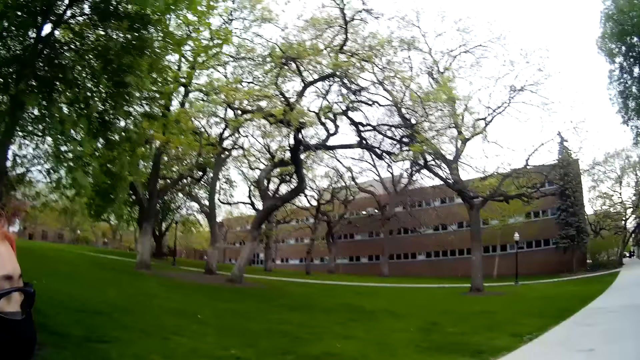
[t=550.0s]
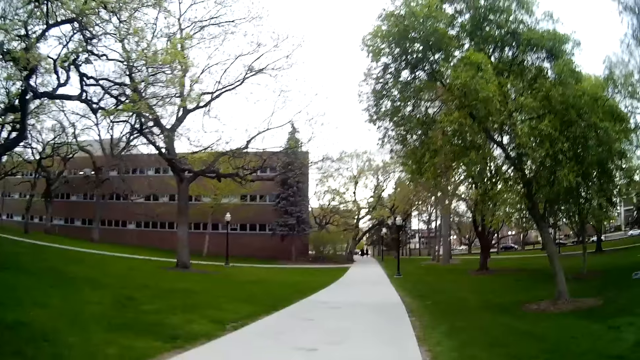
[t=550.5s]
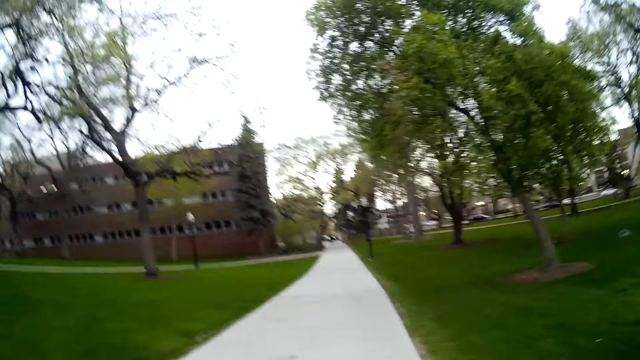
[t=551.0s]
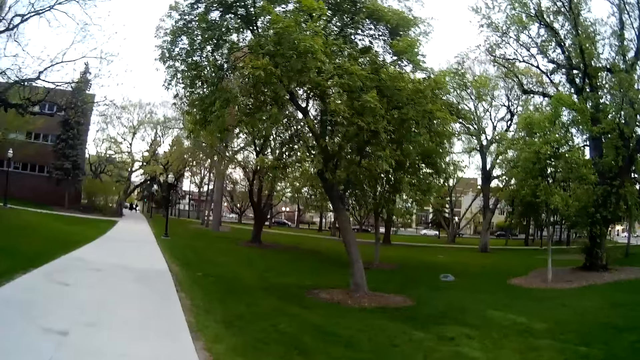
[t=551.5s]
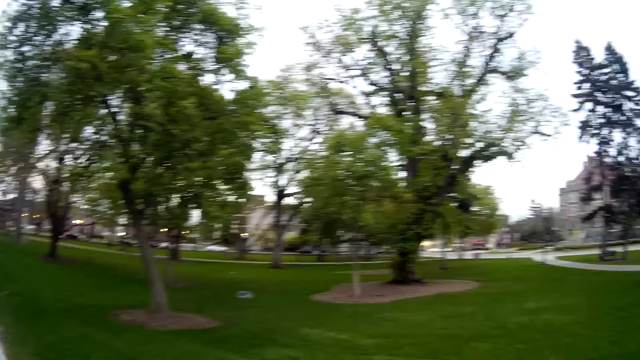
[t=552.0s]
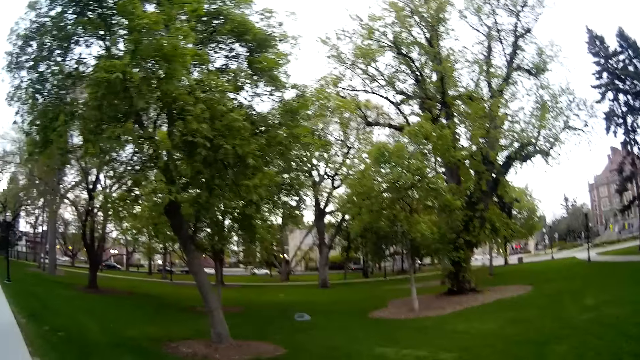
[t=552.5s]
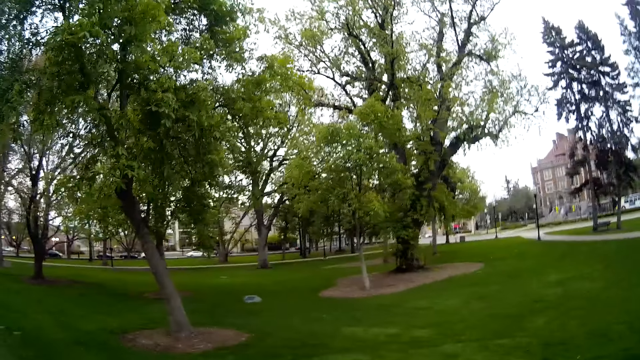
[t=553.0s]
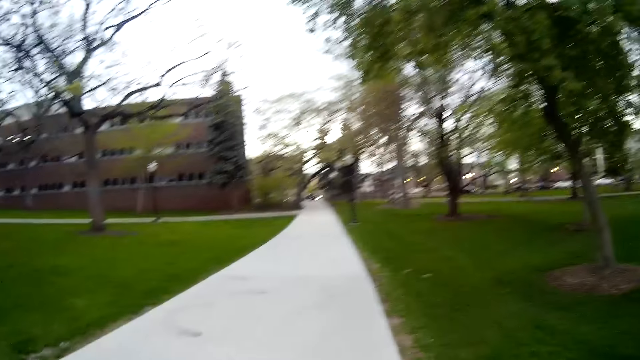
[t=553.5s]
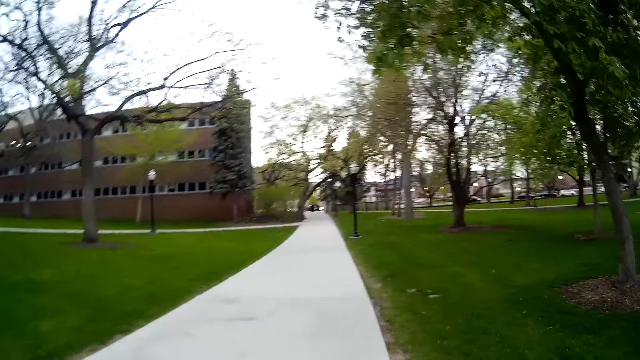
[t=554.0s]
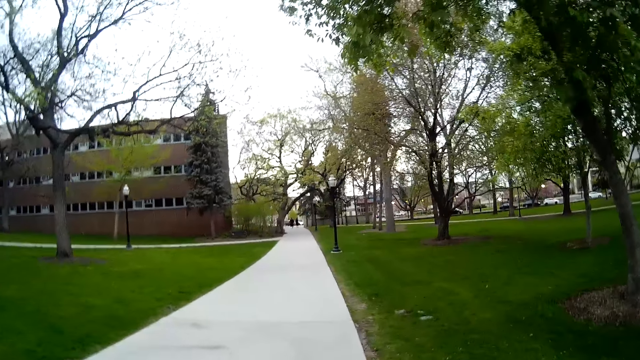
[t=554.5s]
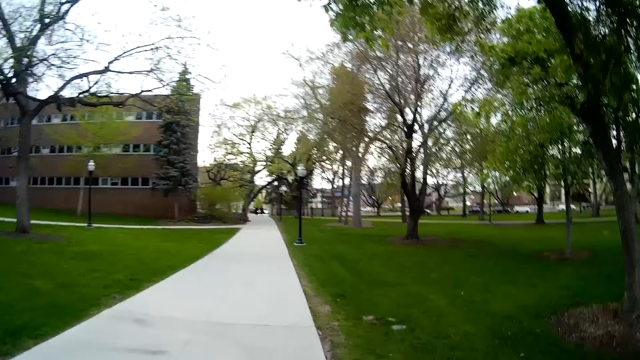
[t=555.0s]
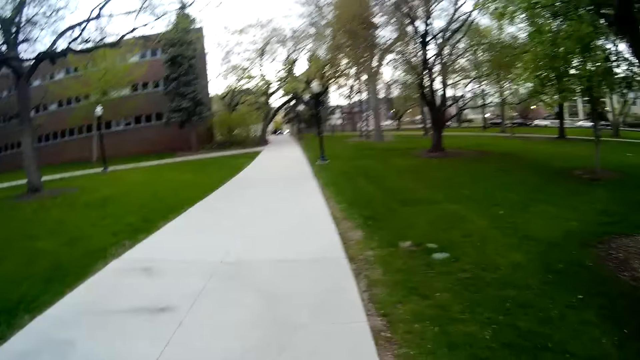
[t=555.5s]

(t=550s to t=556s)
The camera wearer walks on the sidewalk.

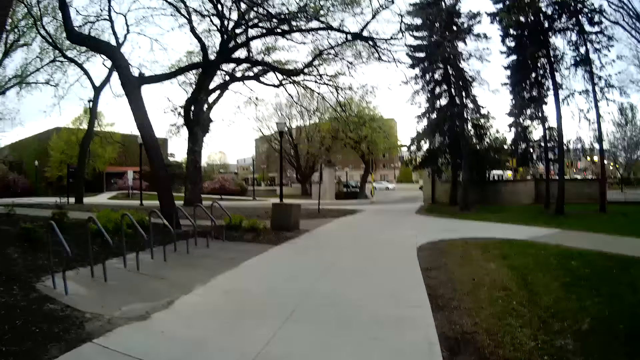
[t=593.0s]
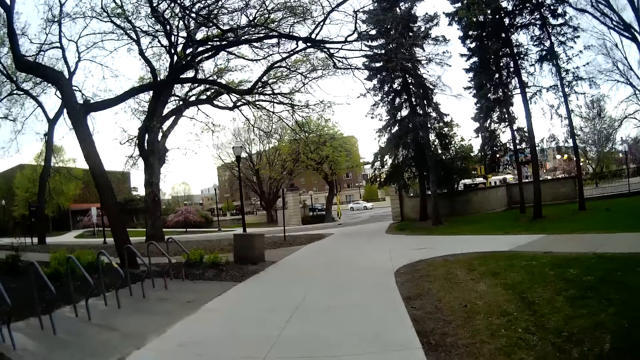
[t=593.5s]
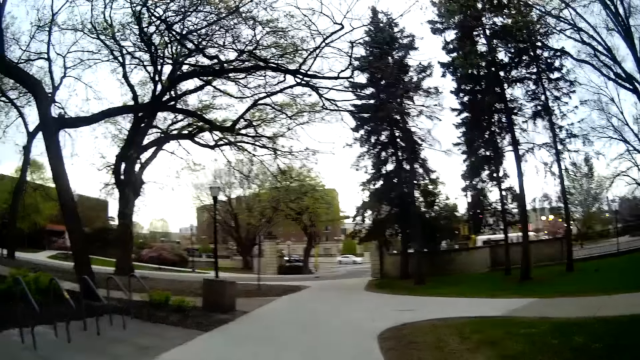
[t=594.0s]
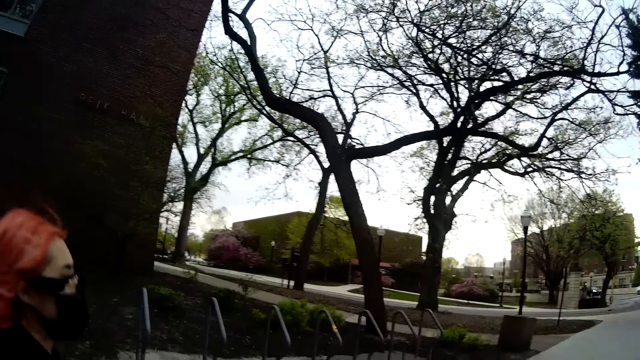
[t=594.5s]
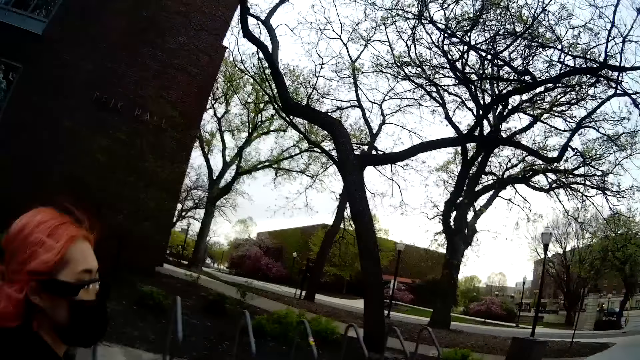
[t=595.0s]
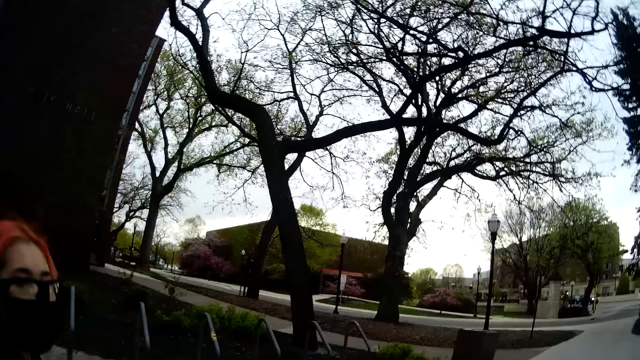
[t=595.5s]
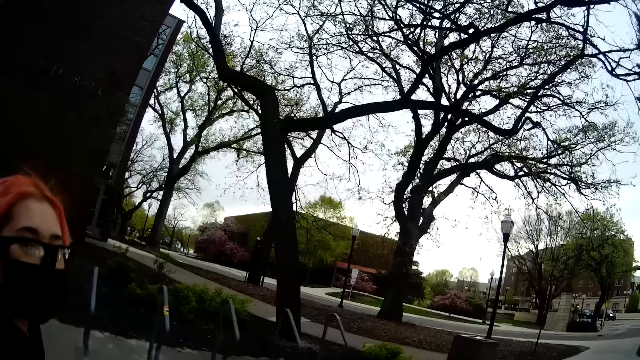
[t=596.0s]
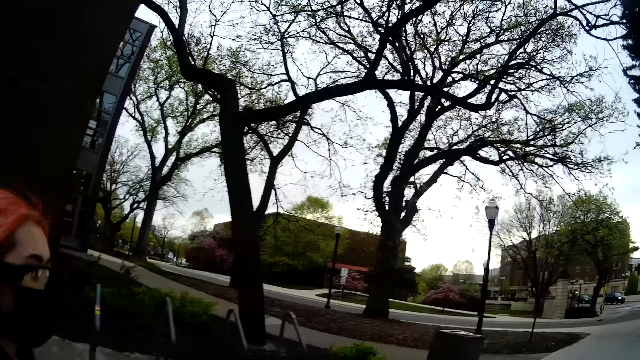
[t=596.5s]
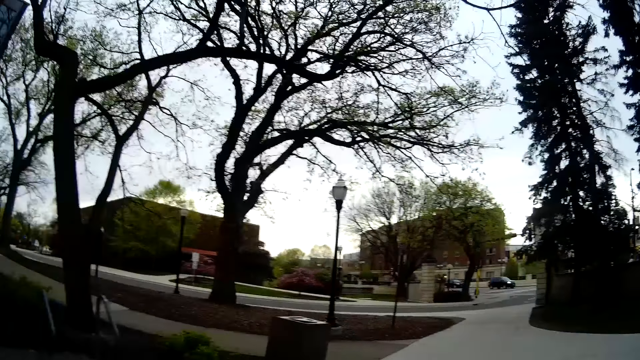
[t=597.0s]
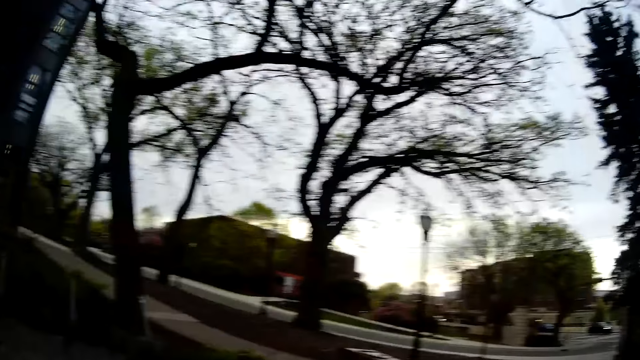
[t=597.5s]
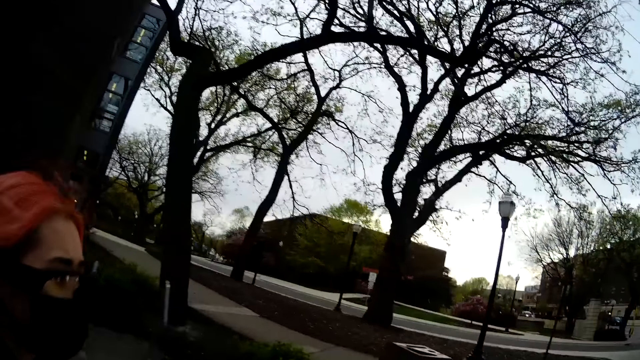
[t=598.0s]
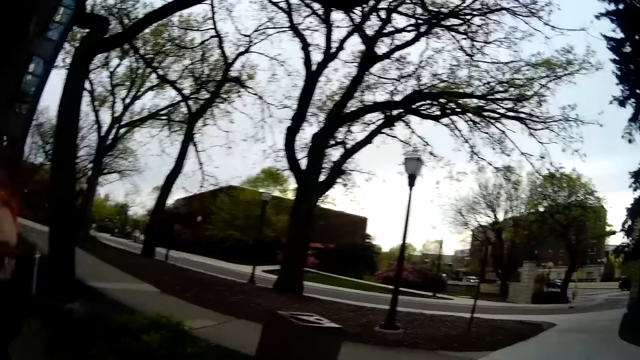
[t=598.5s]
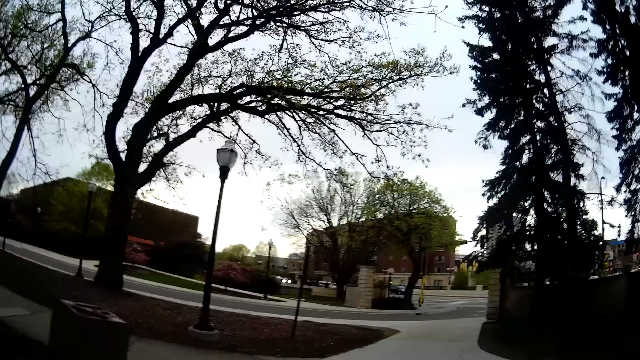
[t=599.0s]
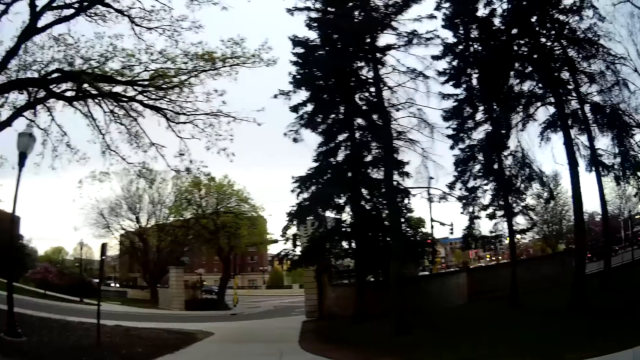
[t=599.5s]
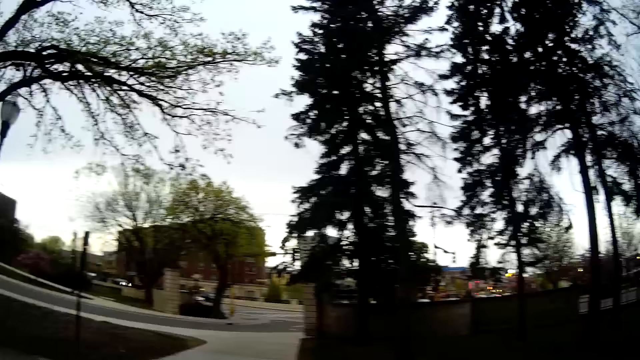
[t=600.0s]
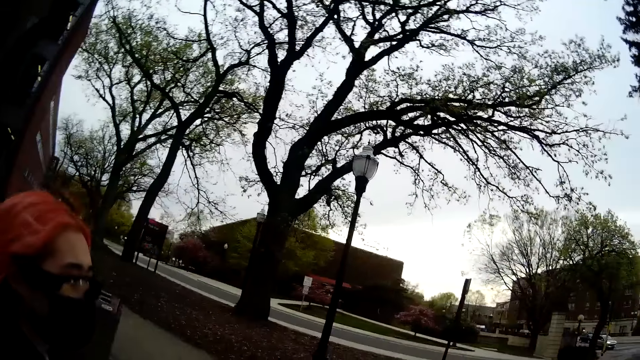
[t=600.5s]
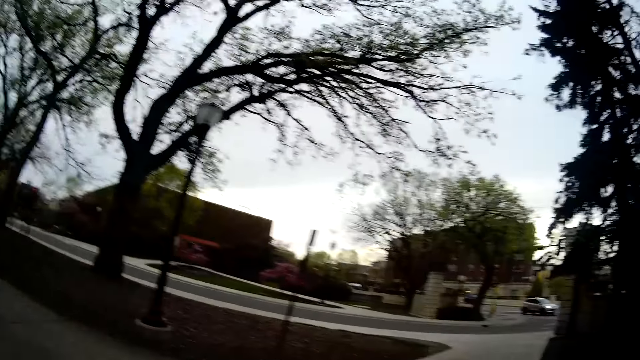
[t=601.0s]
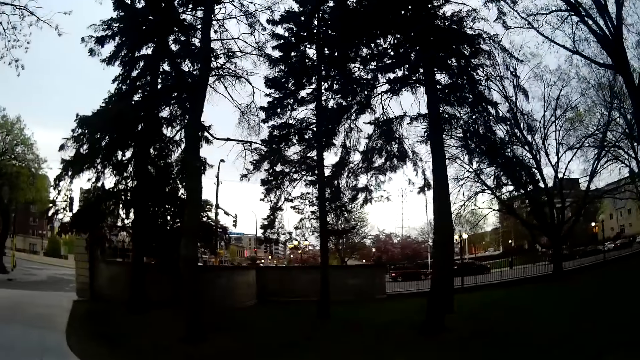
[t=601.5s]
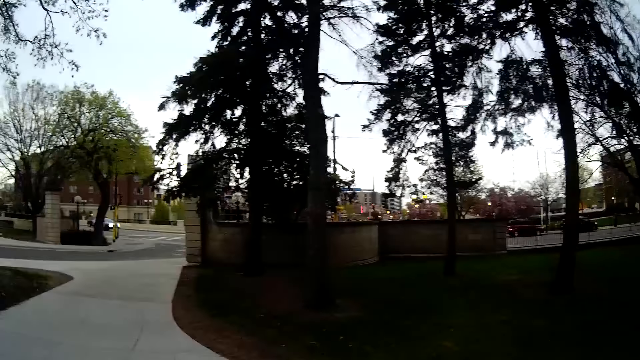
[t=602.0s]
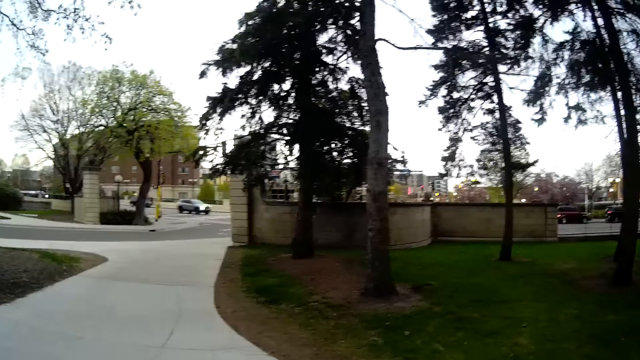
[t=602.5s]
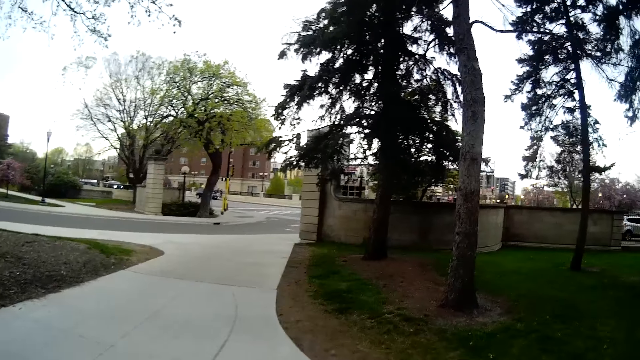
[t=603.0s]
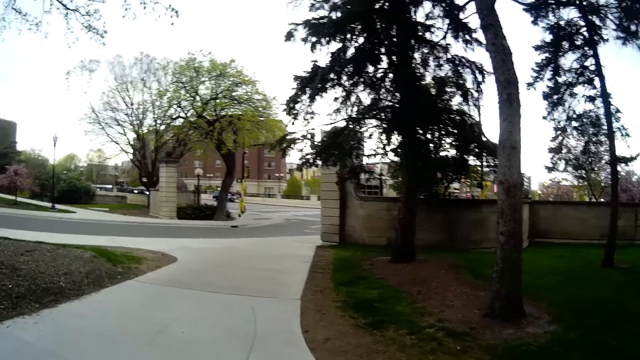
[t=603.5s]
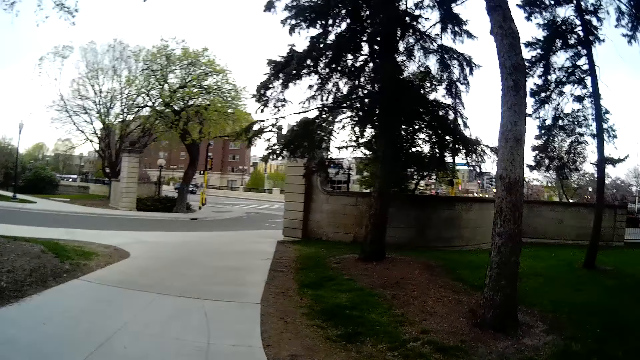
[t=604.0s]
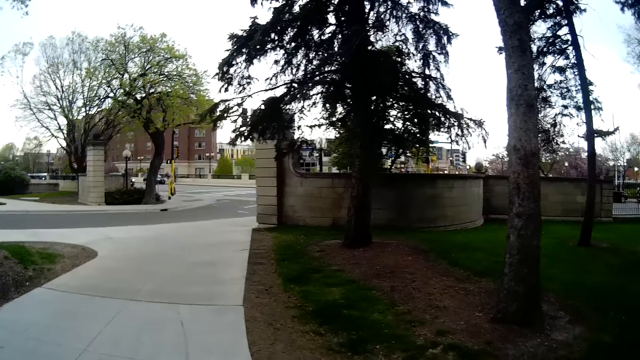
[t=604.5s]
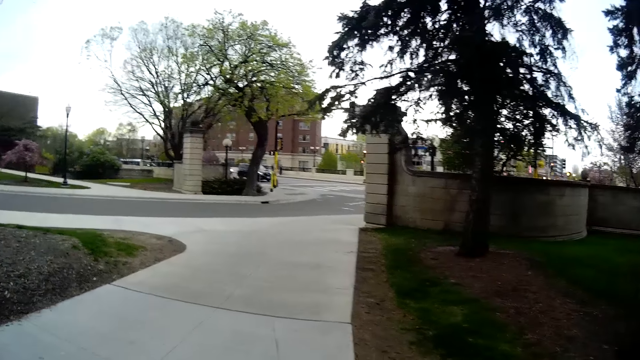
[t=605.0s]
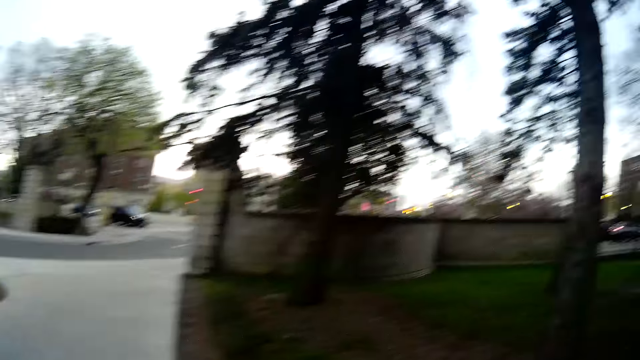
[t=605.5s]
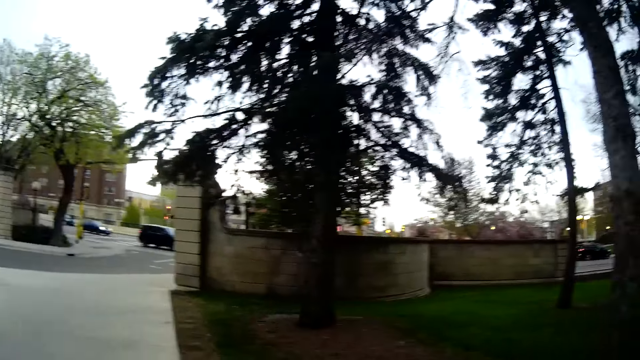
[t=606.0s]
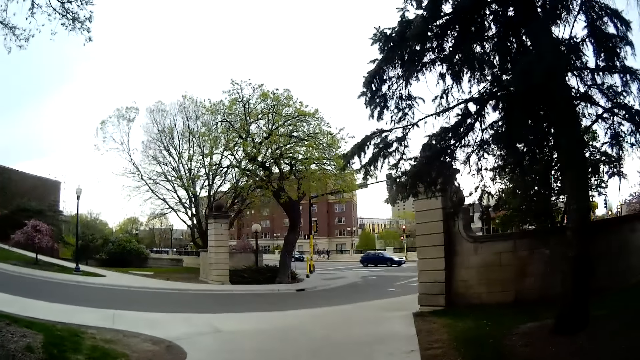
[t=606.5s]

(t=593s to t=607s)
A woman walks around. The woman converses with the camera wearer. The camera wearer walks around. They turn to the side. They walk around. The woman walks around. The camera wearer turns to the side. They walk around.
